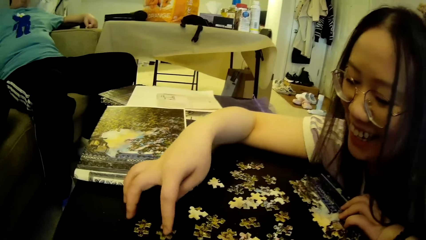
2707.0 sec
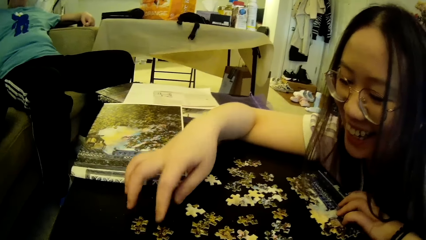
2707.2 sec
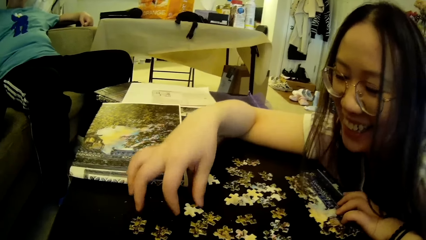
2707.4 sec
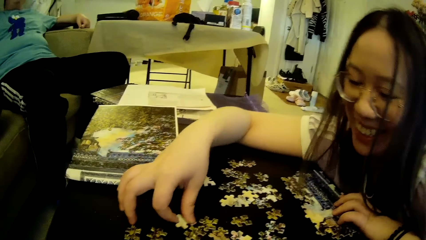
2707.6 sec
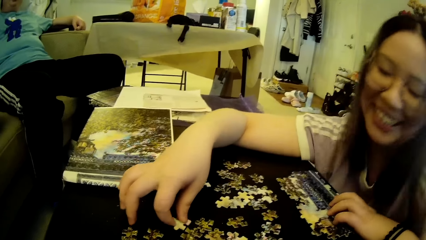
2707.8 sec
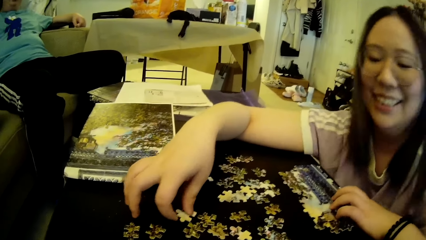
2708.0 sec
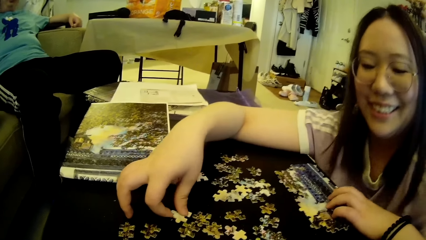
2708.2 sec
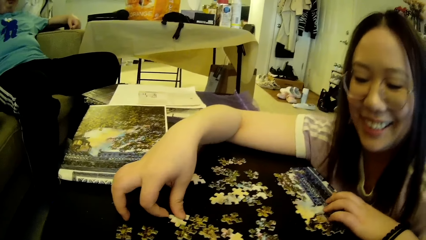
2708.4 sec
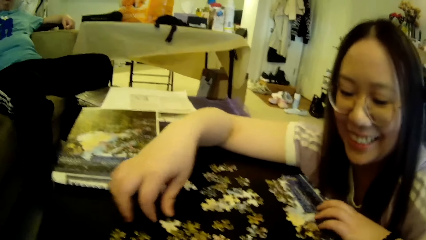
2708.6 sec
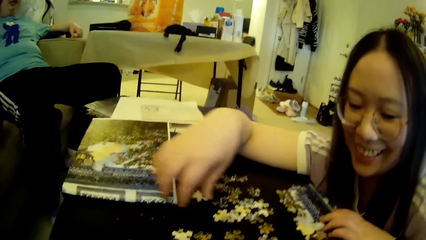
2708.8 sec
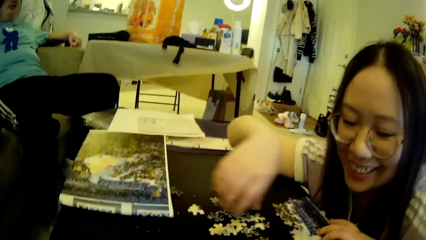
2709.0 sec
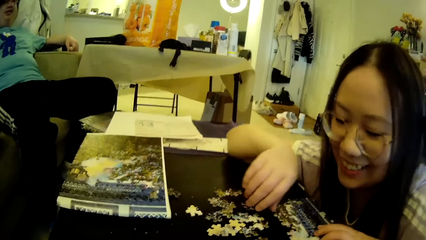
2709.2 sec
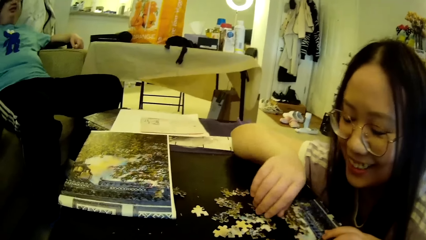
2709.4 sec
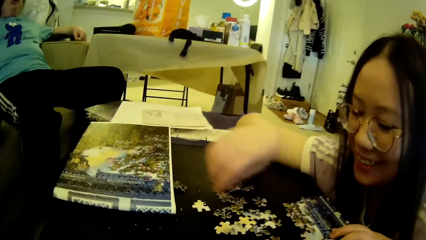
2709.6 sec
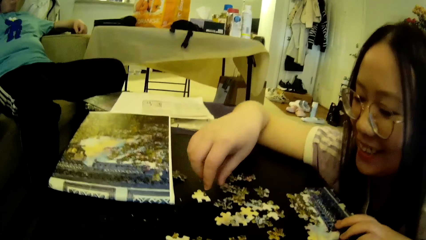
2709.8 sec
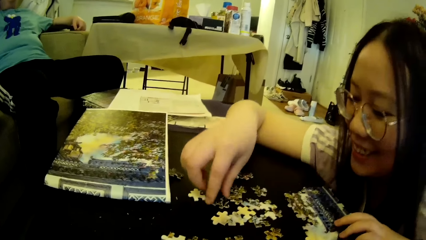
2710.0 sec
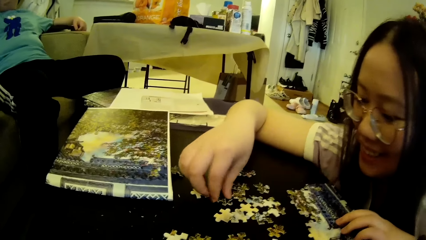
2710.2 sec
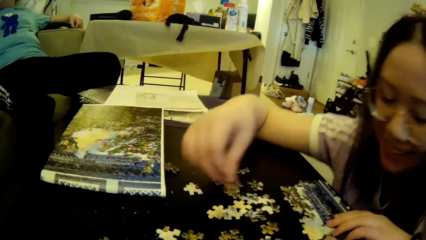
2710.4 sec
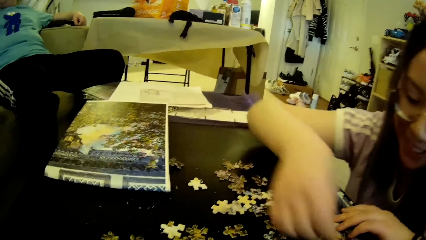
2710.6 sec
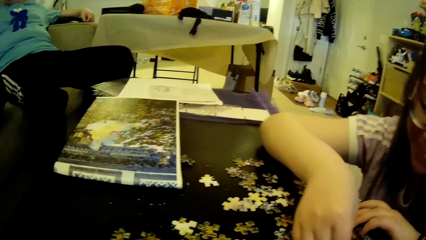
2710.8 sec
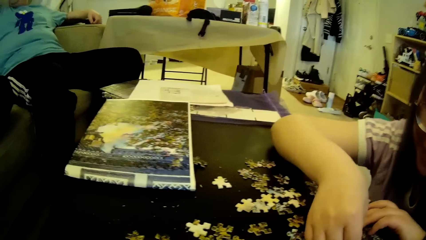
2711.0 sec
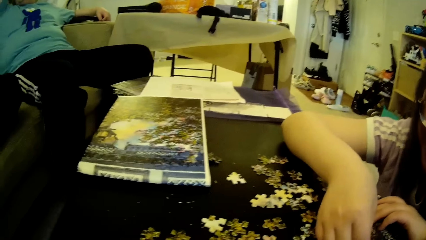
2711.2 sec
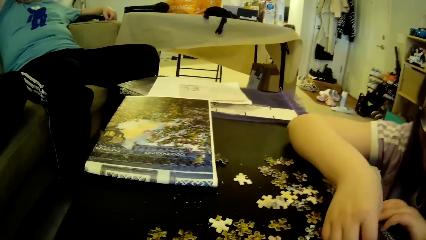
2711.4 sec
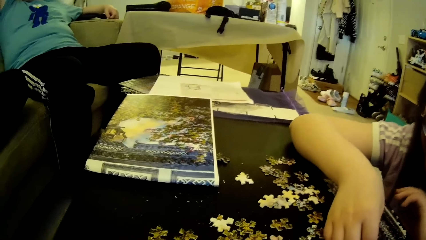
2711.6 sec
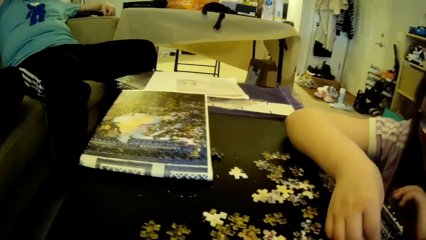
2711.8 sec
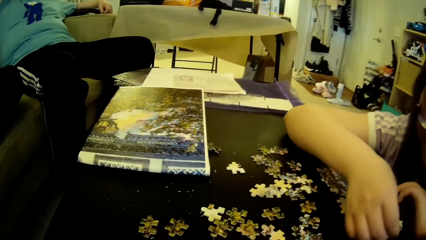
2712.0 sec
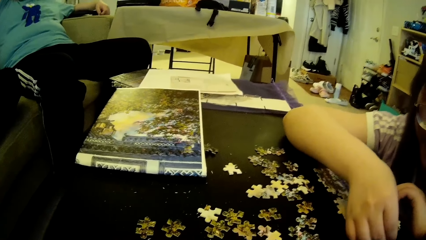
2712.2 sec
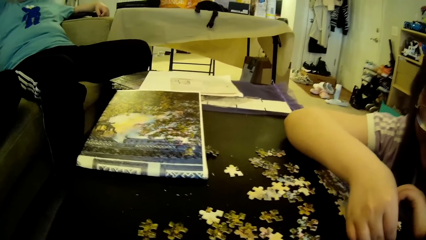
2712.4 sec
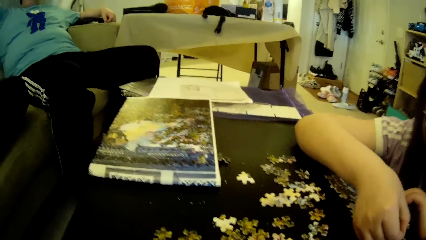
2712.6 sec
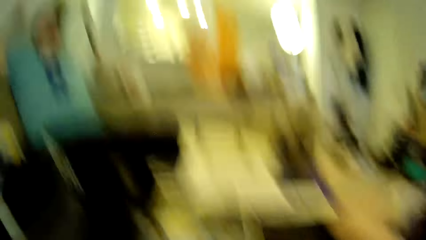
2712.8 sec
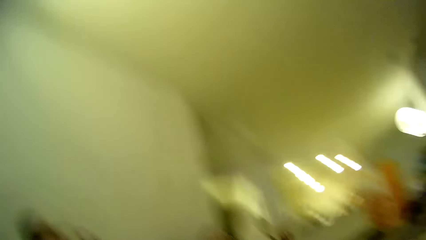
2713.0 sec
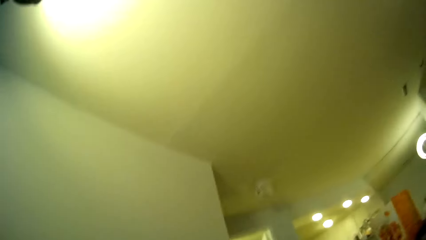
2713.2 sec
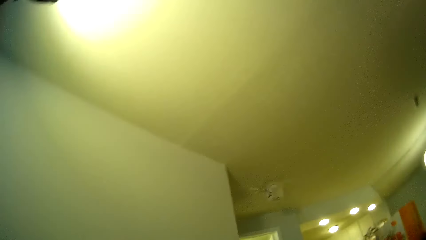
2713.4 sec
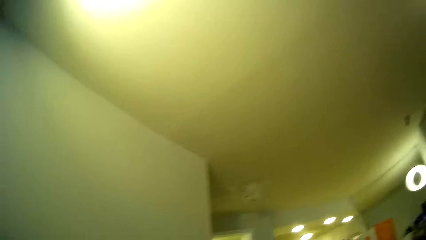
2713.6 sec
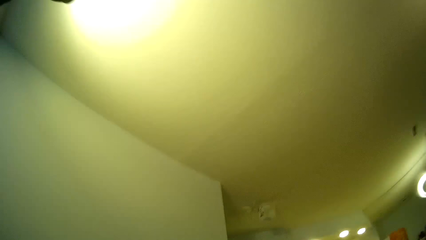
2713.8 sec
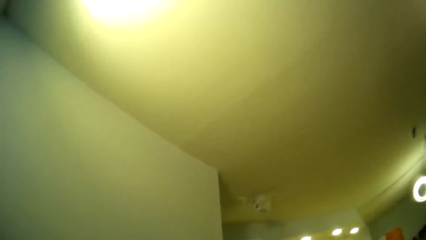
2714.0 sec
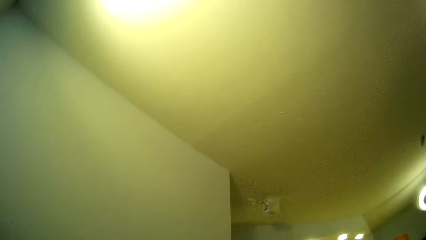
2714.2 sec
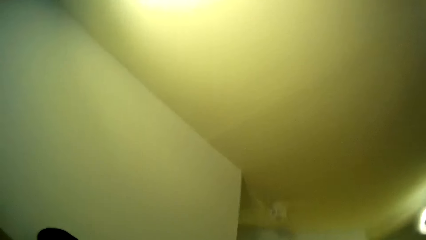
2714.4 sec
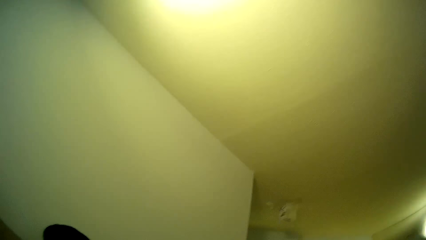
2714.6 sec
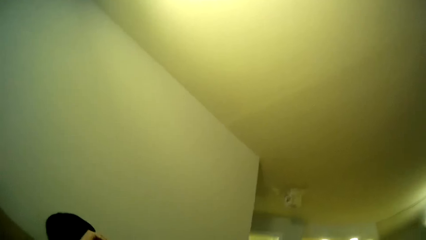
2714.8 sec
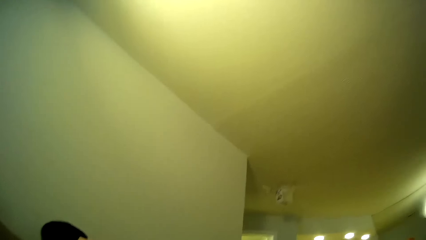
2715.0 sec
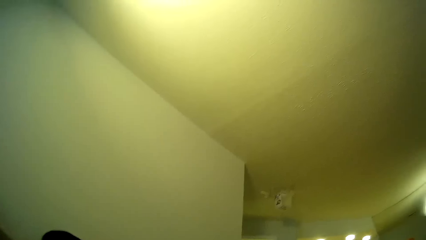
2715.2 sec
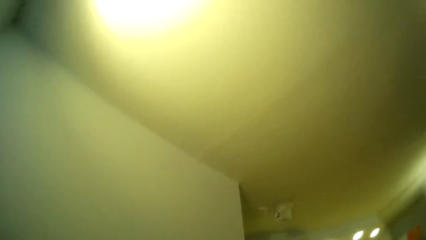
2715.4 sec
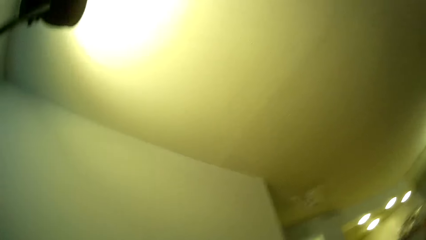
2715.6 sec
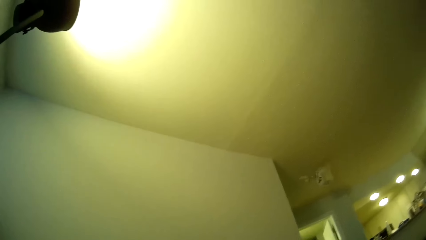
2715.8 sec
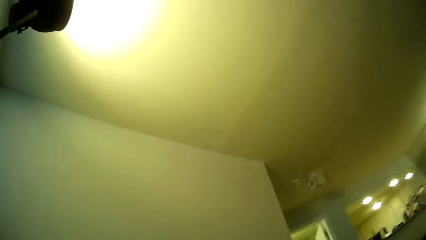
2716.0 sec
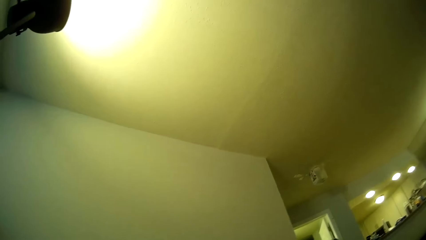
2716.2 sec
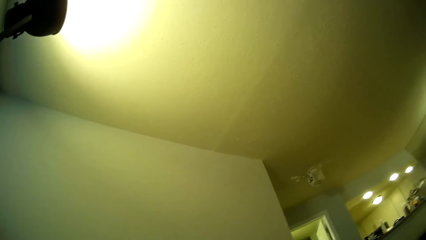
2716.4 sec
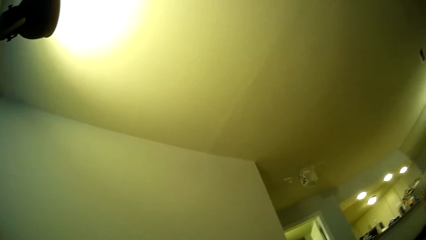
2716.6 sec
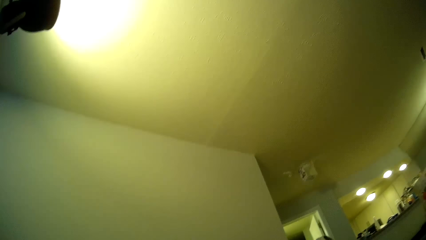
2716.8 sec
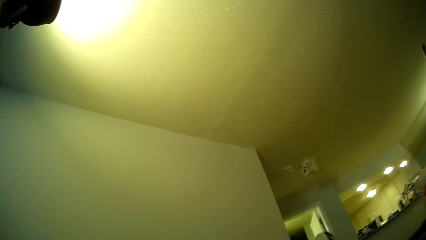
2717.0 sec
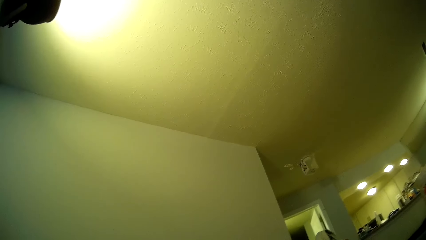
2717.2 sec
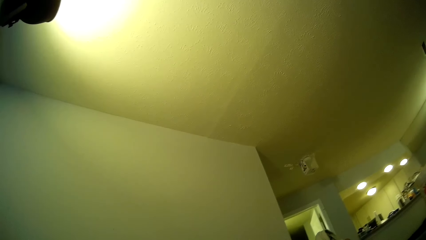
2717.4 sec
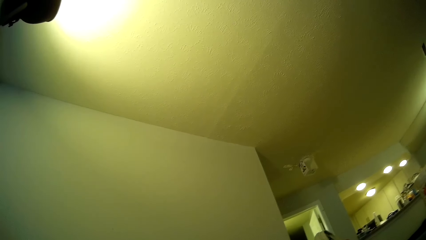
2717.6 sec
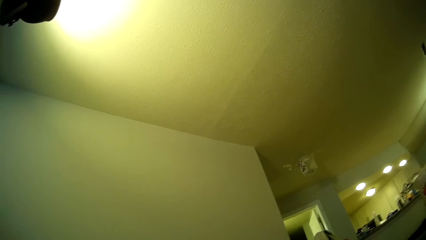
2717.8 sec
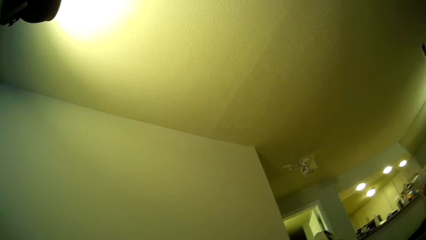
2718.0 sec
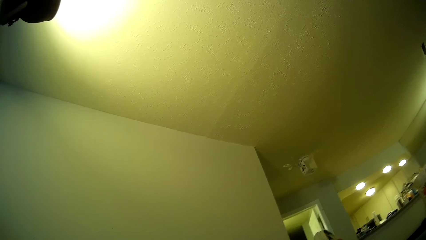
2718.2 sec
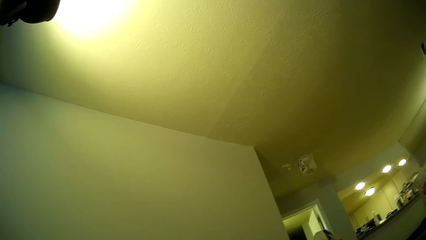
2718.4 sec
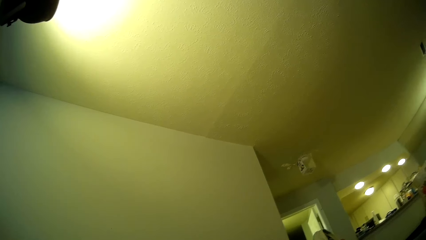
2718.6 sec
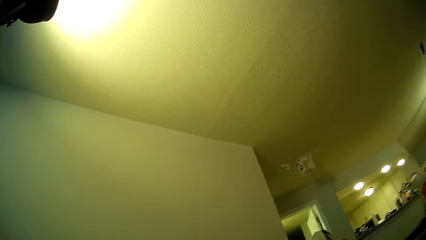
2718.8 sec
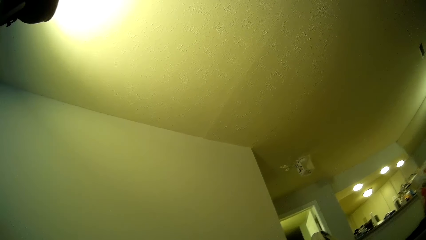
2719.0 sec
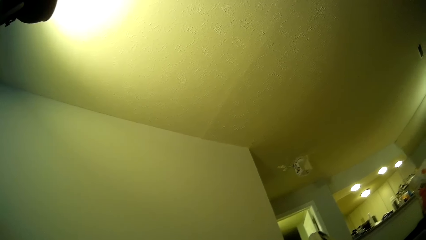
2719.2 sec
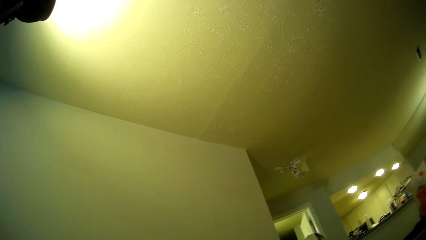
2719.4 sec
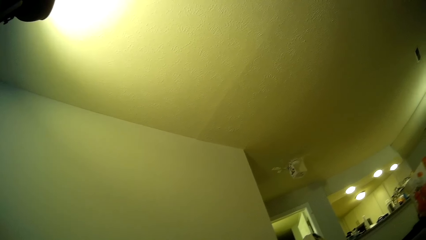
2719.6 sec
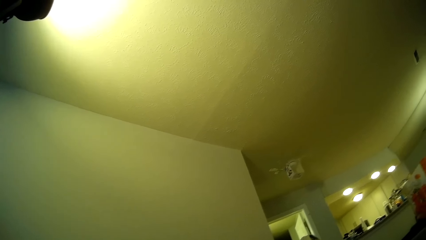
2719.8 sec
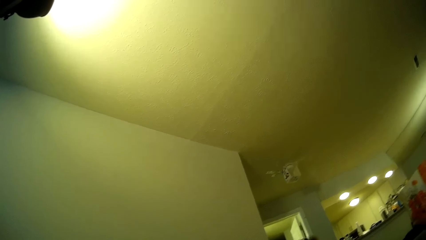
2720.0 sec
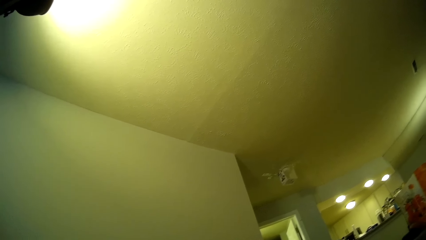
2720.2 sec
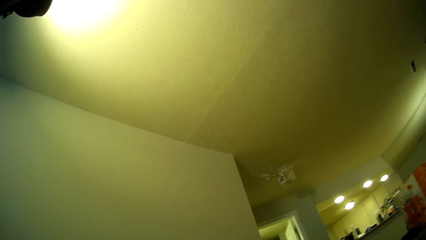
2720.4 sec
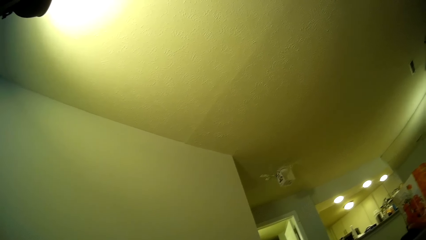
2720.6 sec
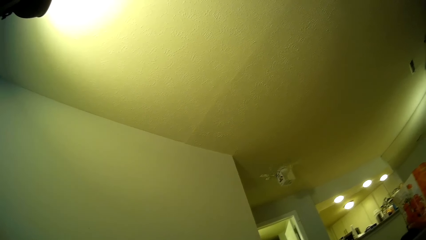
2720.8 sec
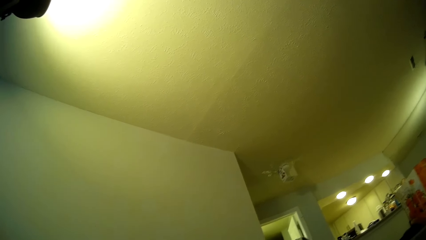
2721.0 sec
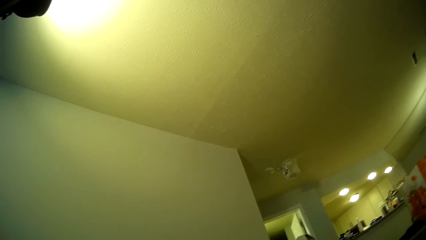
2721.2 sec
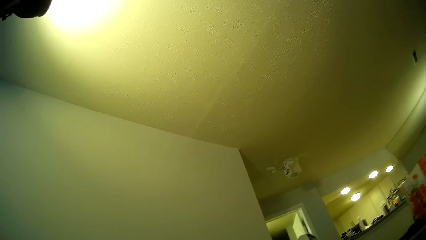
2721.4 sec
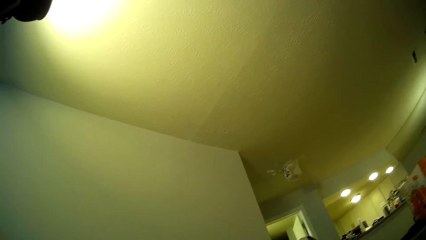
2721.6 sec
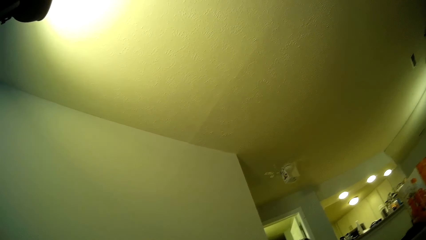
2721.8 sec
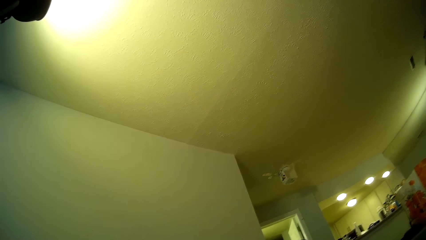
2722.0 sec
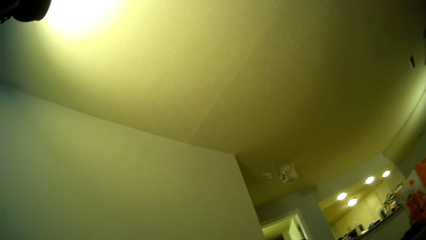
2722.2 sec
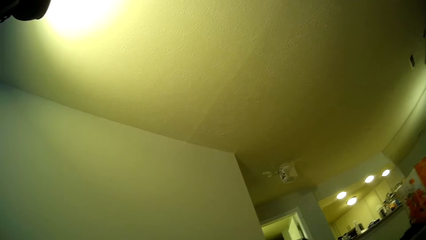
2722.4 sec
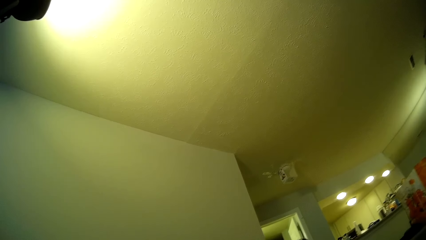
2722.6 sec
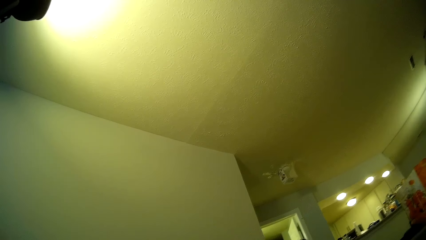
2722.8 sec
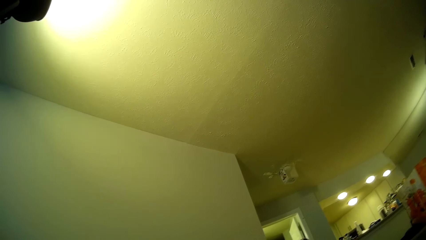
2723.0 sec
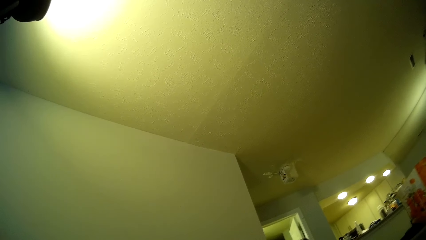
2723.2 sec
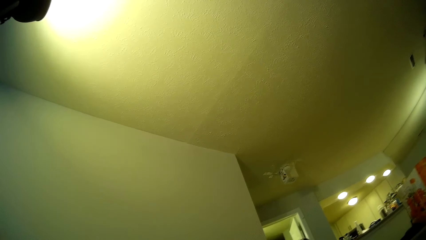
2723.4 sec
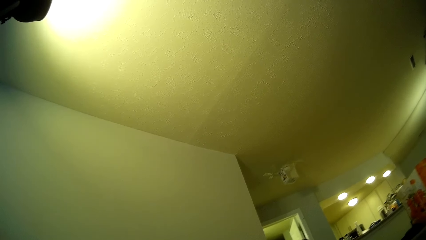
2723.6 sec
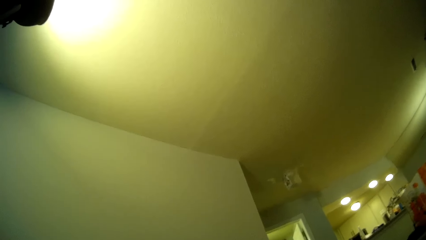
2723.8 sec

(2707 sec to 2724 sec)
The lady picks up the model piece. The lady adjusts the right hand and adjusts a puzzle piece on the table. The camera wearer looks towards the ceiling.
